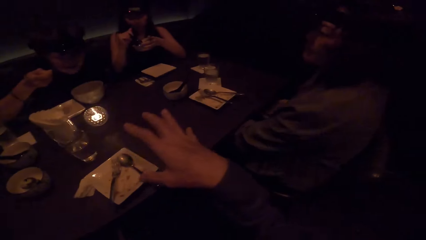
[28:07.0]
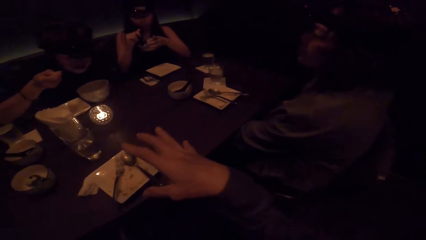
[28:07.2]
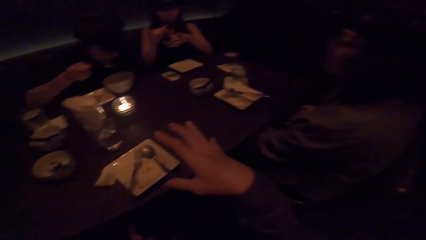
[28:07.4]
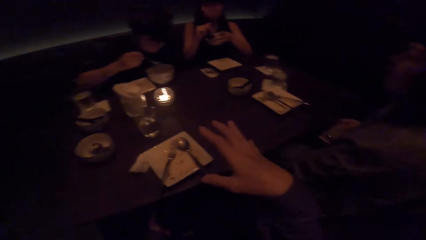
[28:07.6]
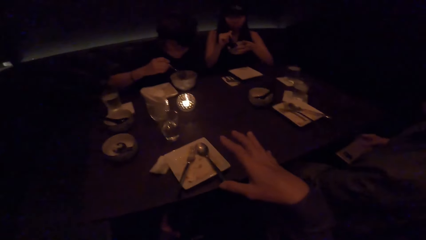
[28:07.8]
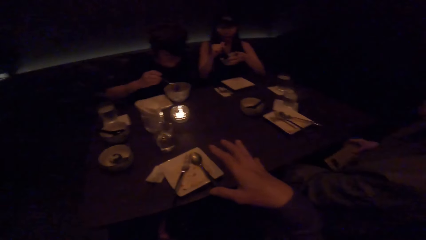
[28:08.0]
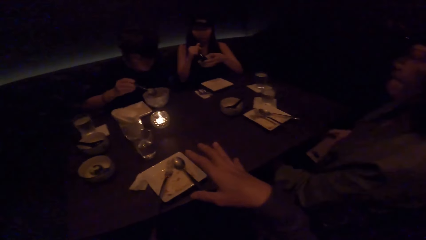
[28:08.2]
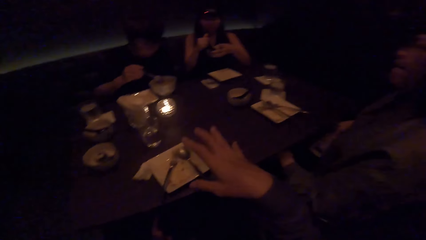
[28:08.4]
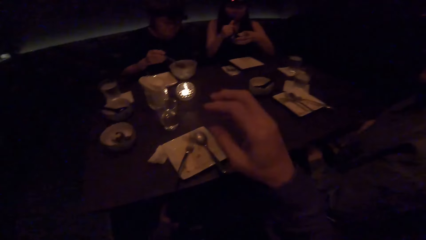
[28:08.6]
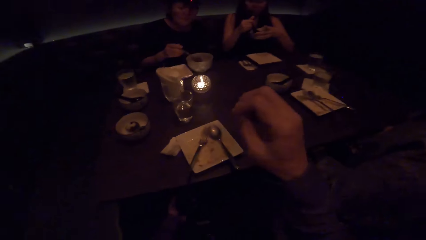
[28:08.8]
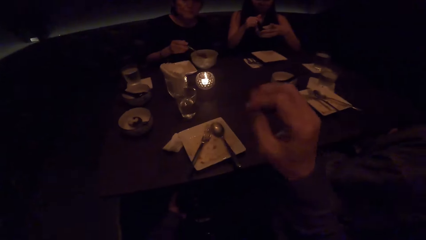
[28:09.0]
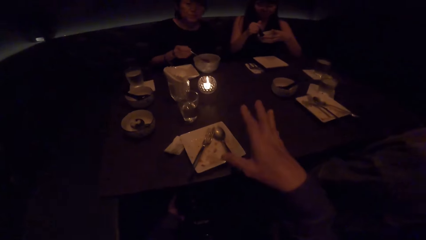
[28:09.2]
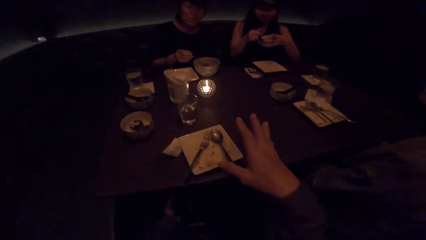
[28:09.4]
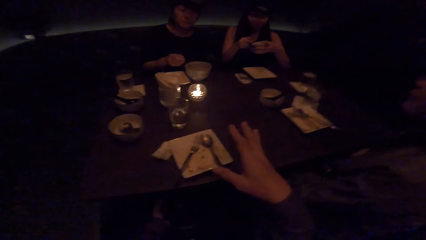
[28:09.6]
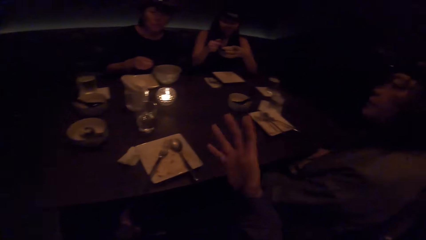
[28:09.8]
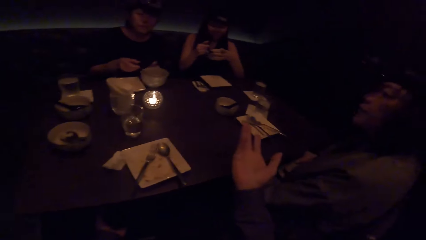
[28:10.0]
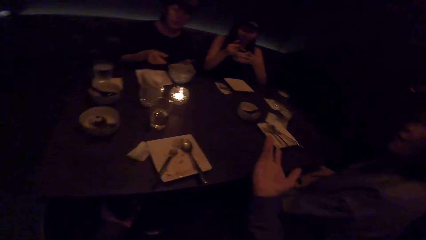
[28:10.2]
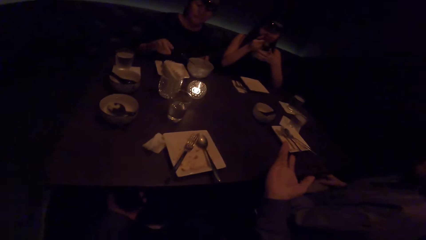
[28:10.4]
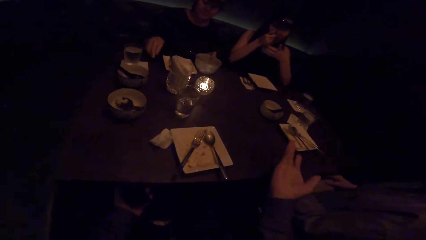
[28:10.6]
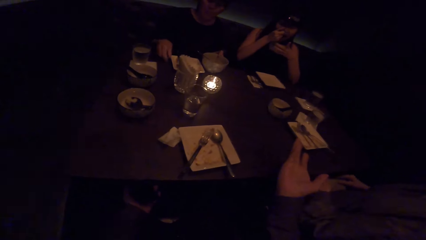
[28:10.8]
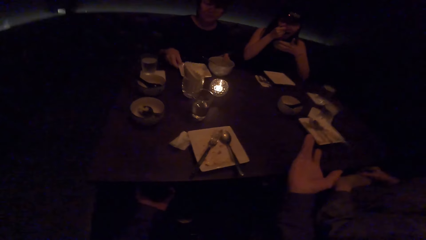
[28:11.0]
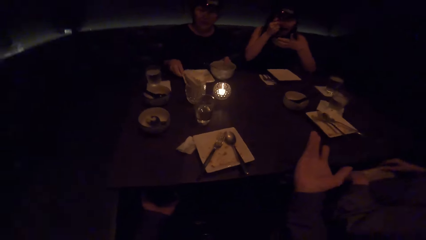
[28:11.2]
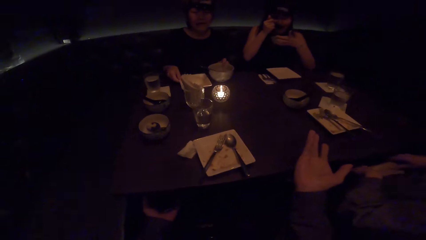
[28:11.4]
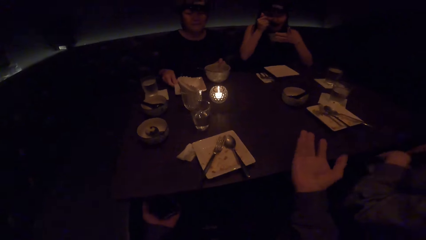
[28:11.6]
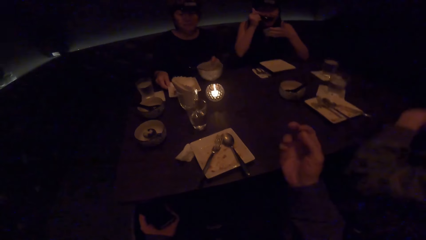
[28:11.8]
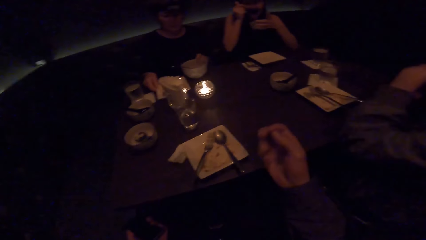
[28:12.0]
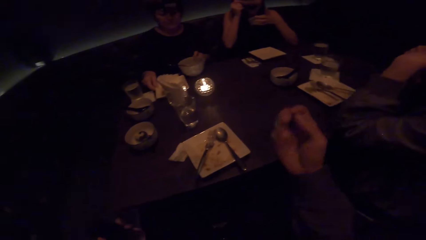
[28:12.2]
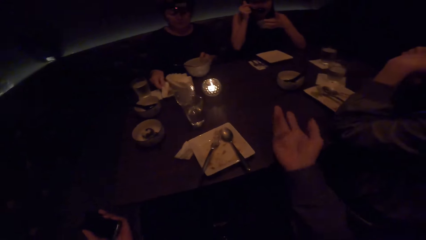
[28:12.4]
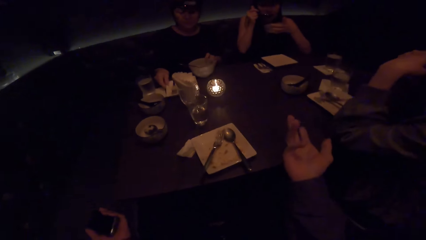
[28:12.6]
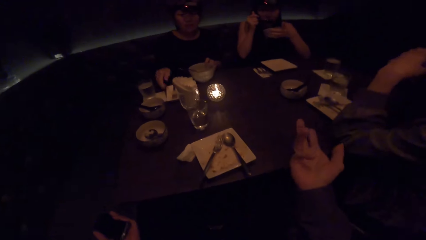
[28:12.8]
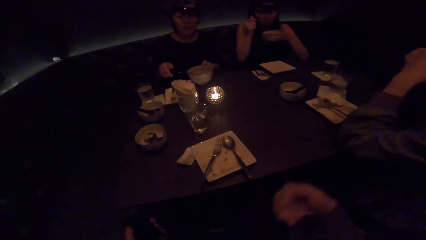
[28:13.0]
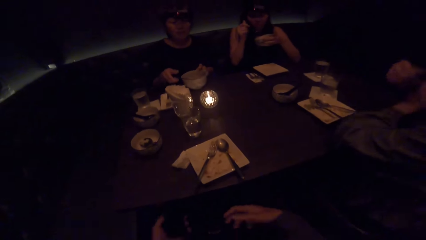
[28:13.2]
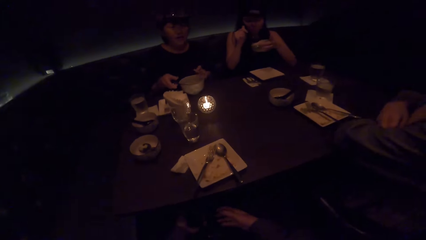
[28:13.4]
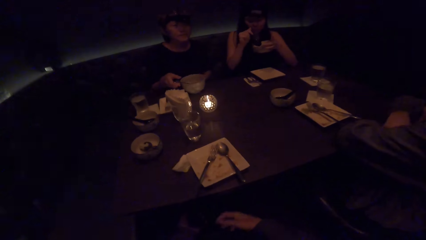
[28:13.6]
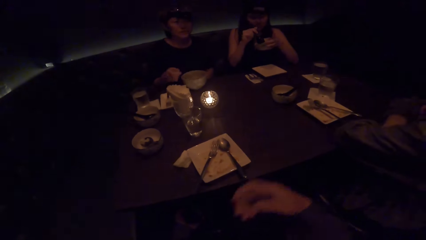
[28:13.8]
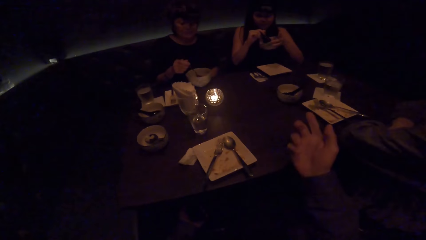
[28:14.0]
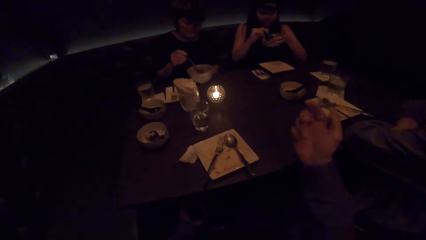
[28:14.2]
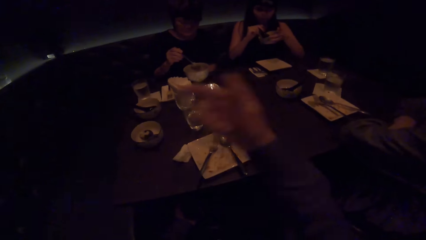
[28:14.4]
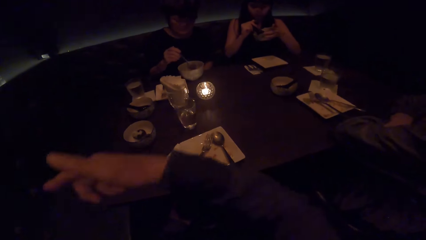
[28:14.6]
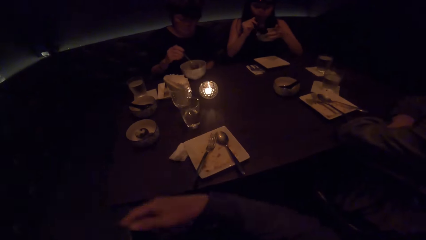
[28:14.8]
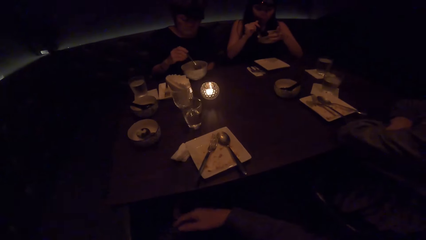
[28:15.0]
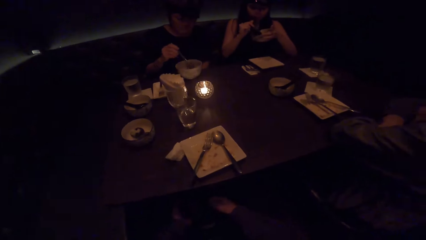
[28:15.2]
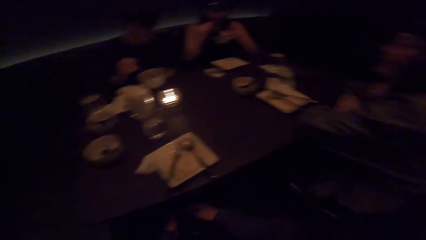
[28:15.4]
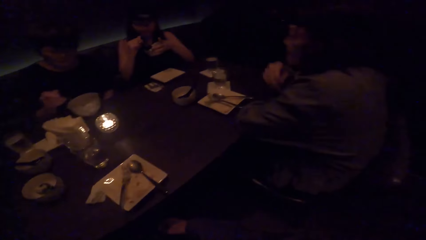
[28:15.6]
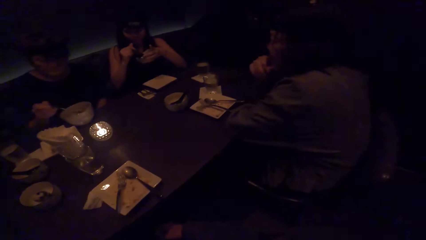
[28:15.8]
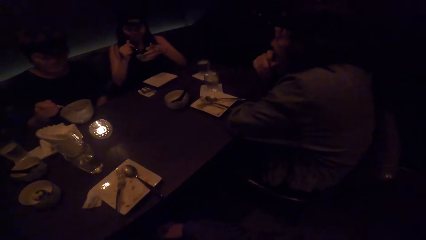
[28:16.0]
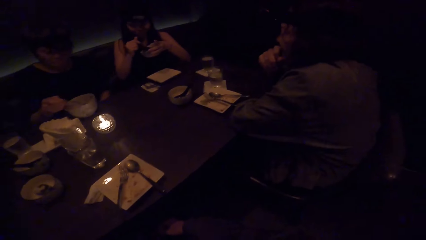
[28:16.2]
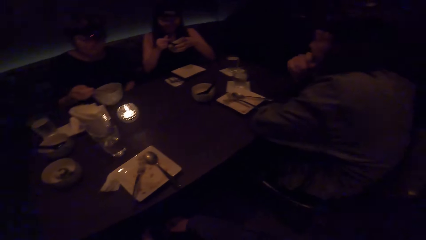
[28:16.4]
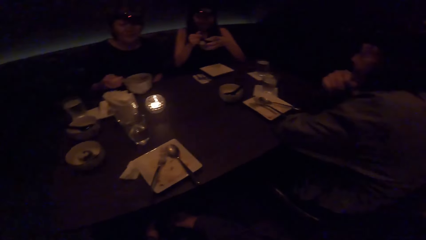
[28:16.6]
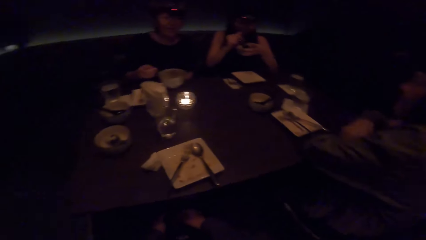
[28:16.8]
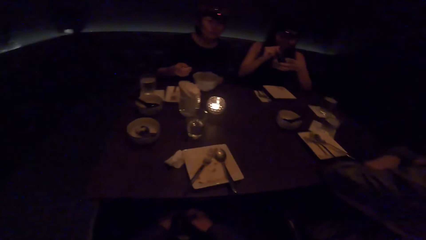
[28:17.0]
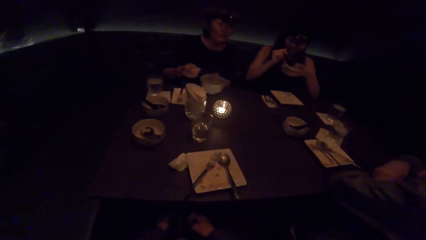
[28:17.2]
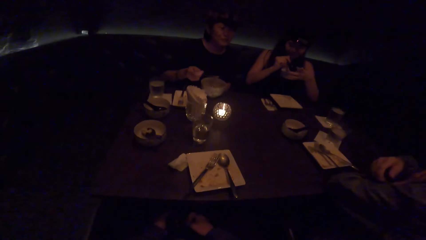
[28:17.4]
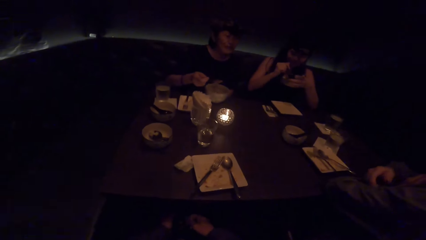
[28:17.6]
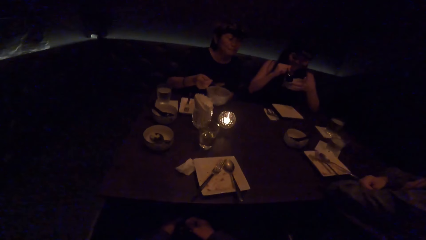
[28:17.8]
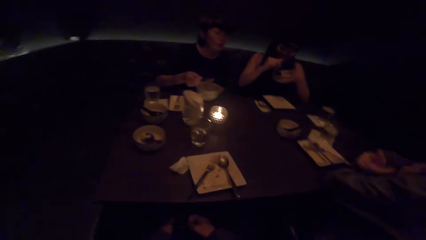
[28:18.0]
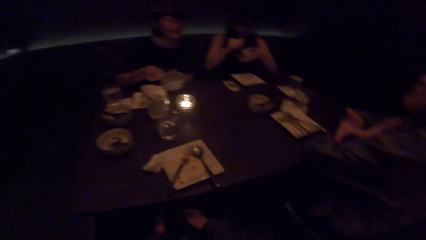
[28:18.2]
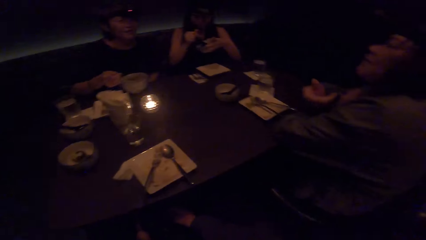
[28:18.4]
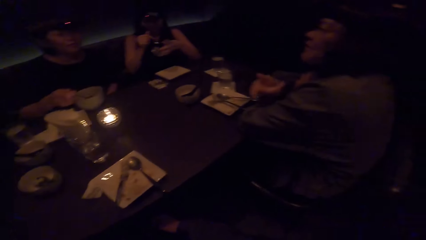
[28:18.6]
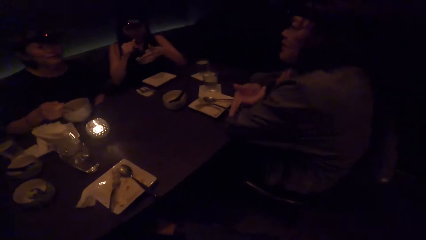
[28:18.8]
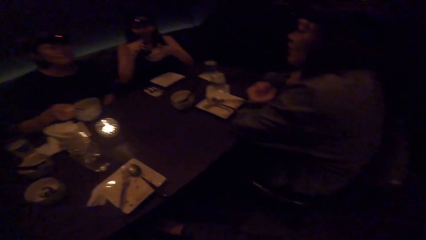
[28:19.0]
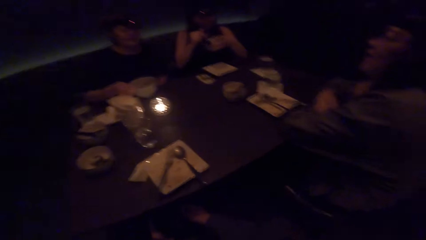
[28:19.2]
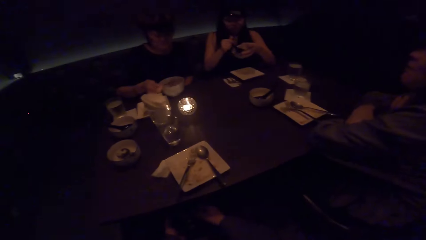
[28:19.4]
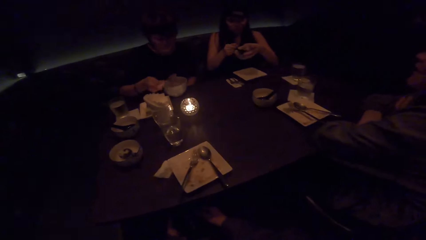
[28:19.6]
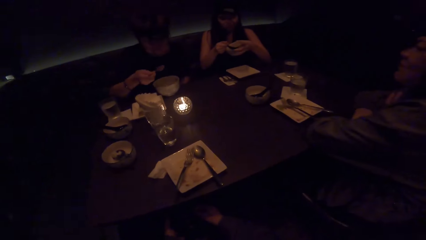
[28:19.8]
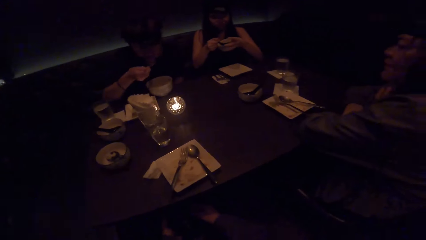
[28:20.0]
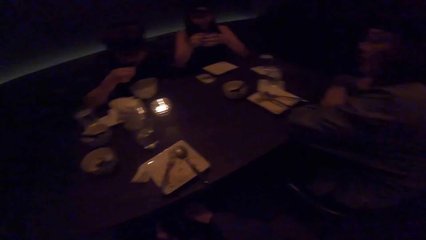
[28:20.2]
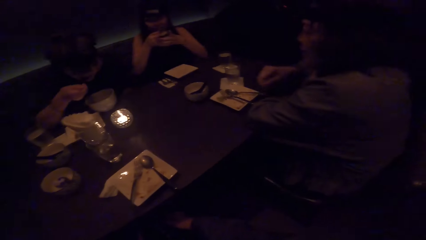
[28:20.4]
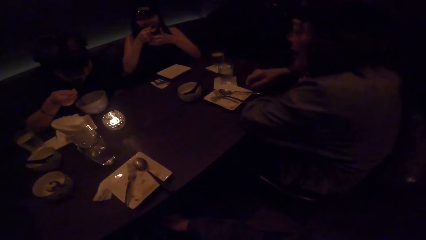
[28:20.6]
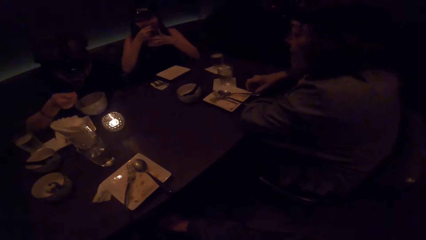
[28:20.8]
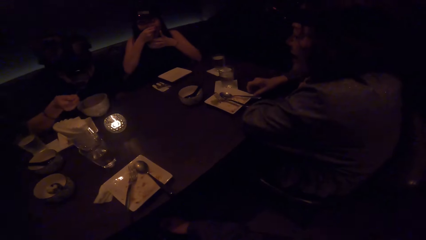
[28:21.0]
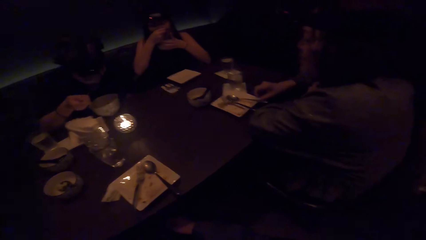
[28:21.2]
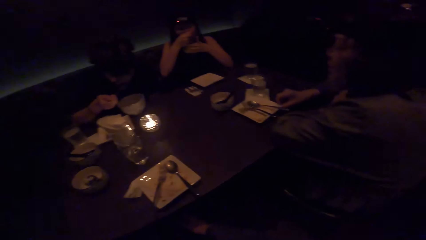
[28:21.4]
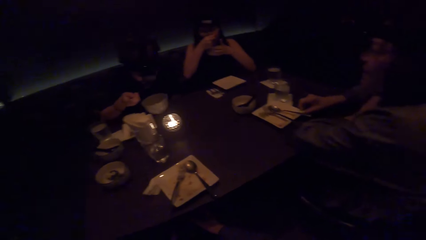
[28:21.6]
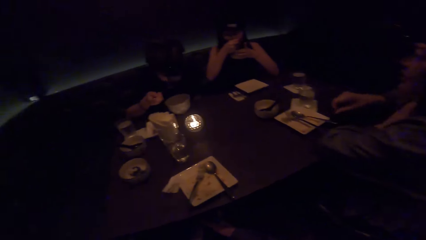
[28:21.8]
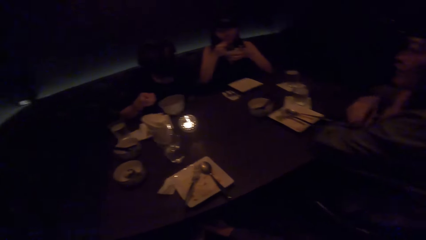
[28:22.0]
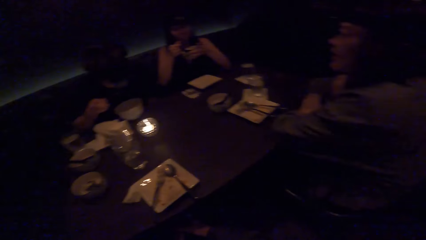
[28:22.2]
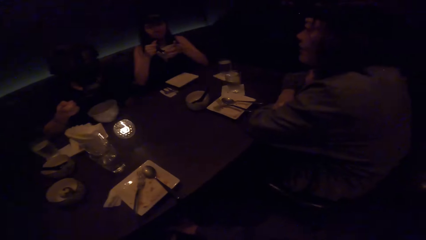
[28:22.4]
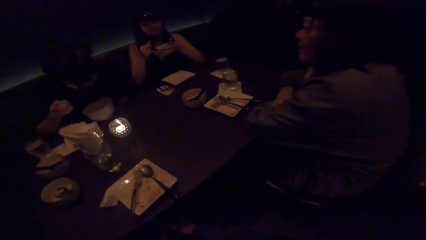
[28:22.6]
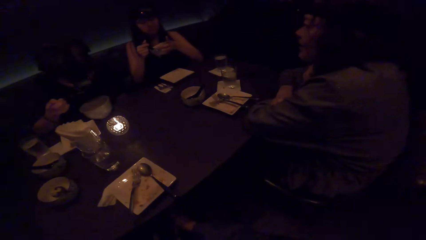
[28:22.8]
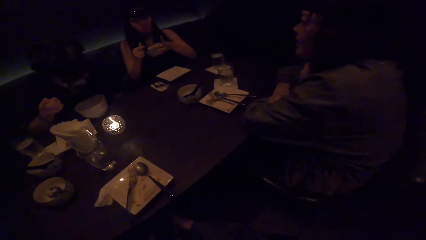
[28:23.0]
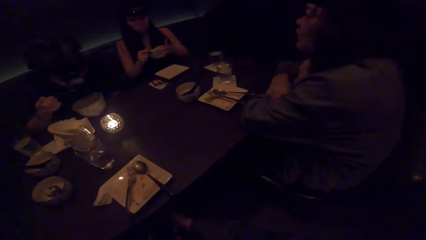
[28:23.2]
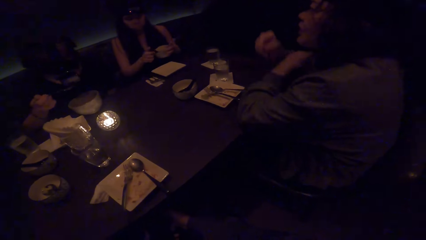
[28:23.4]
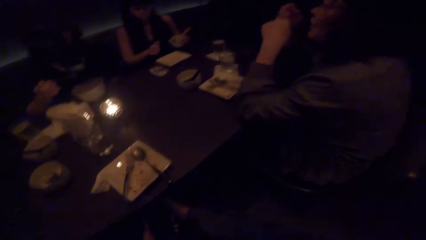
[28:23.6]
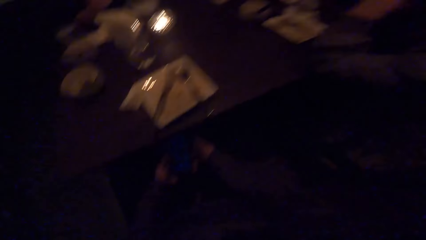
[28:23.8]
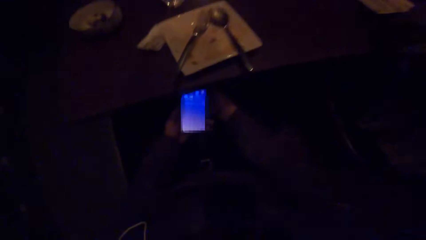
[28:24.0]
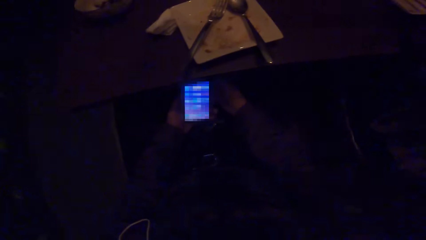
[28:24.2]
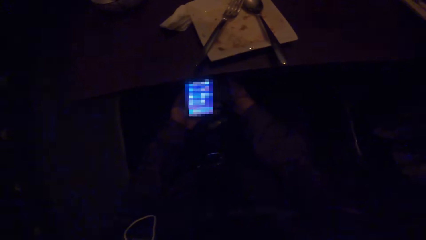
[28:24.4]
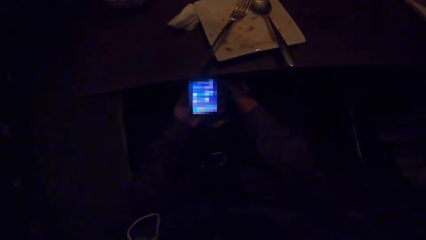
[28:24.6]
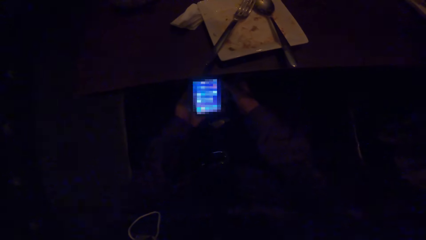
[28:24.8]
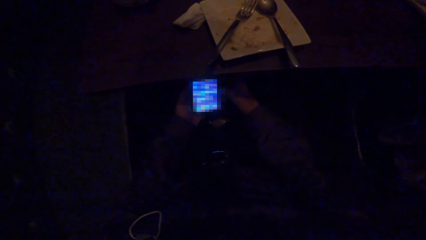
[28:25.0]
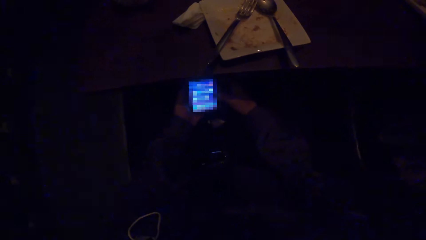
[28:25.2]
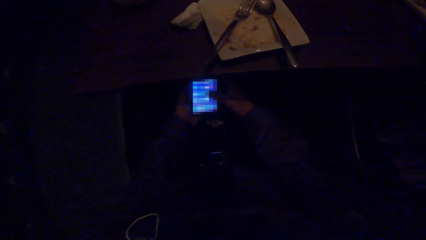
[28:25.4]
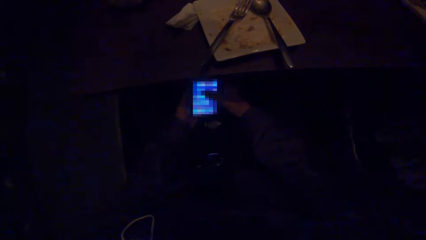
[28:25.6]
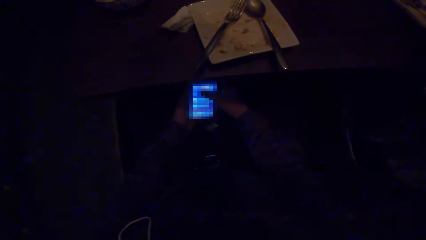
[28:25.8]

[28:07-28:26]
A woman moves a plate with her right hand. The woman moves the plate with her left hand. The woman eats soup with a spoon. Another woman drops her plate on the table. The camera wearer operates a phone with both hands.
